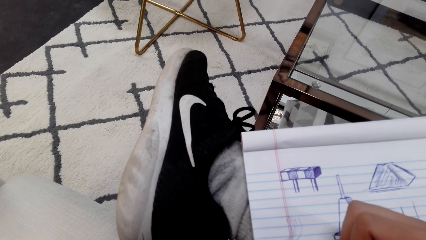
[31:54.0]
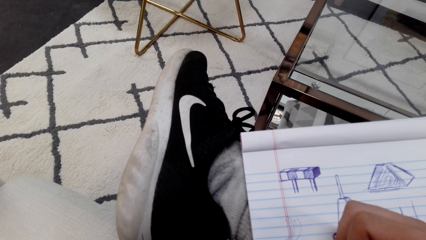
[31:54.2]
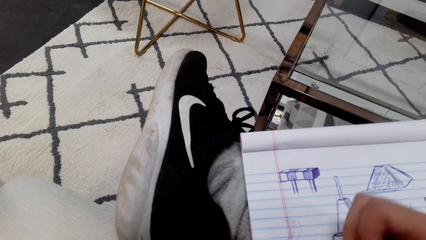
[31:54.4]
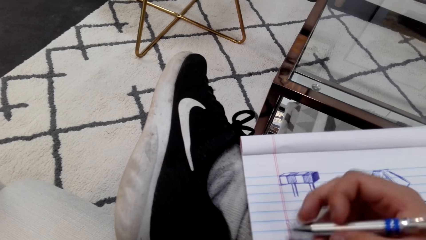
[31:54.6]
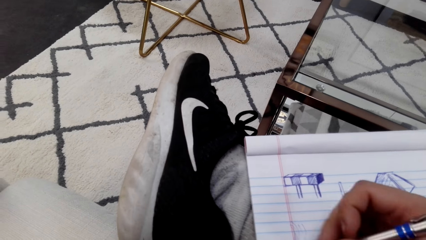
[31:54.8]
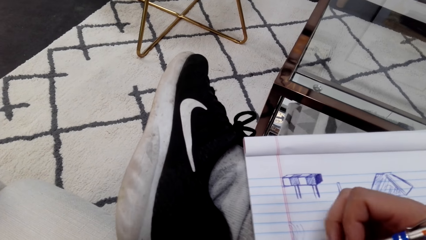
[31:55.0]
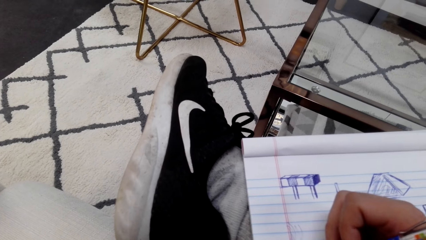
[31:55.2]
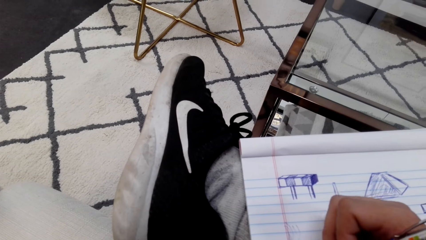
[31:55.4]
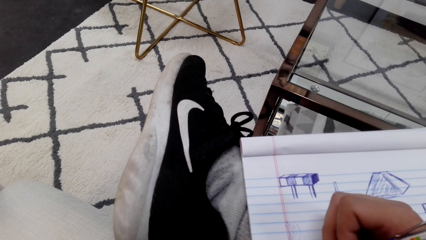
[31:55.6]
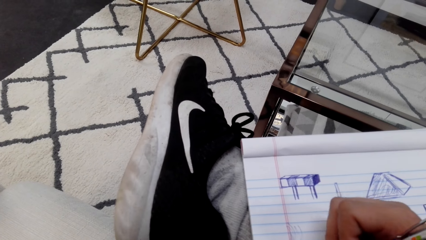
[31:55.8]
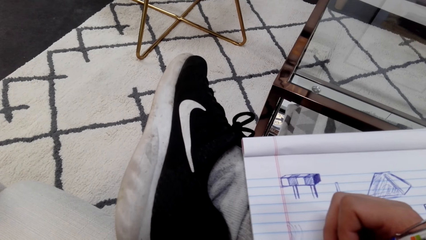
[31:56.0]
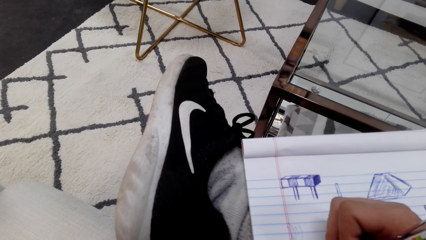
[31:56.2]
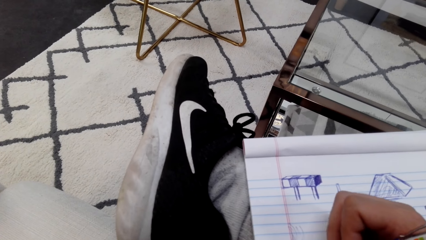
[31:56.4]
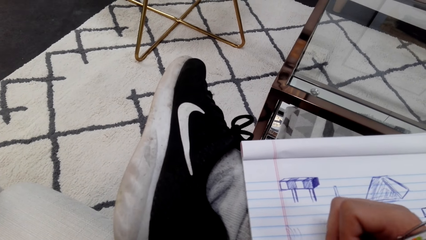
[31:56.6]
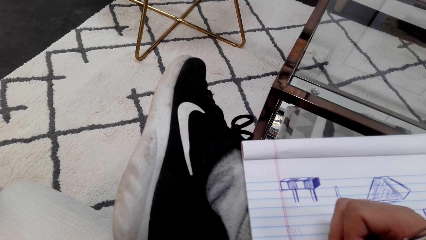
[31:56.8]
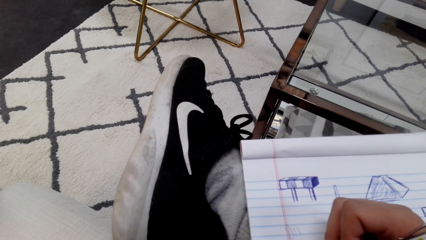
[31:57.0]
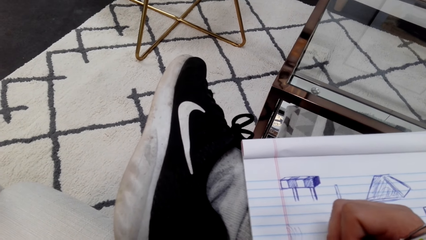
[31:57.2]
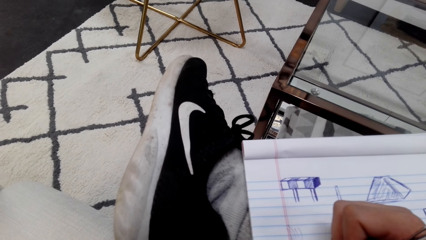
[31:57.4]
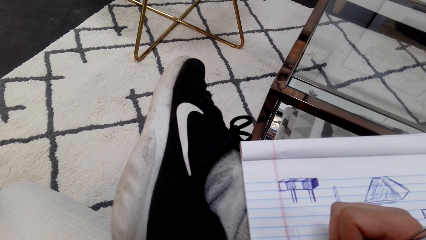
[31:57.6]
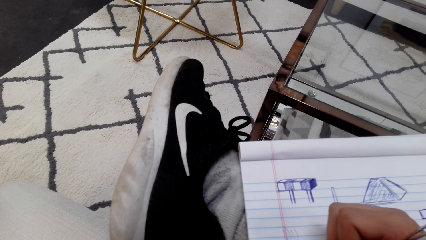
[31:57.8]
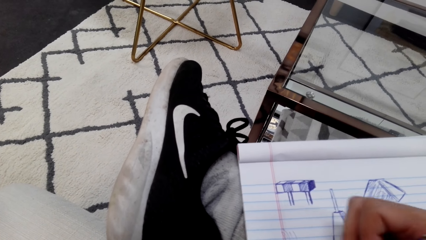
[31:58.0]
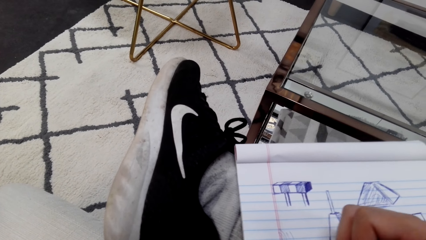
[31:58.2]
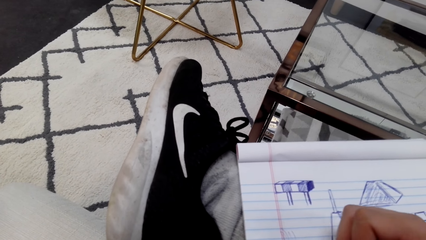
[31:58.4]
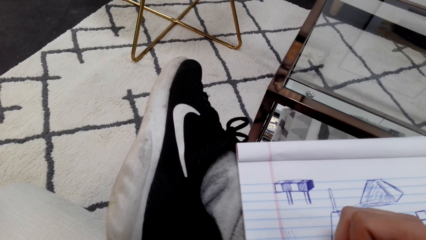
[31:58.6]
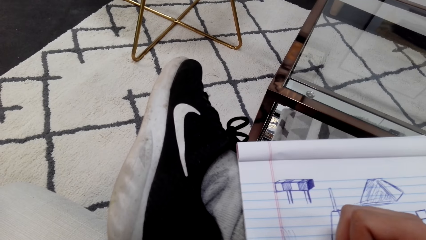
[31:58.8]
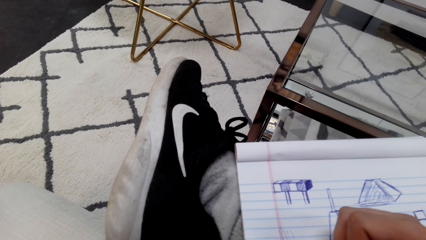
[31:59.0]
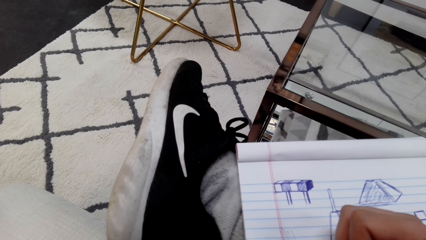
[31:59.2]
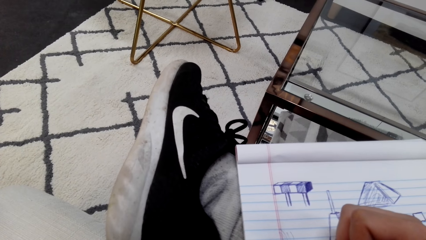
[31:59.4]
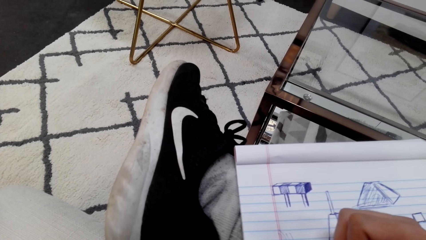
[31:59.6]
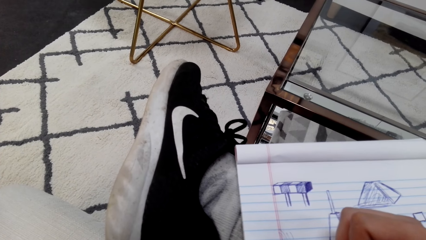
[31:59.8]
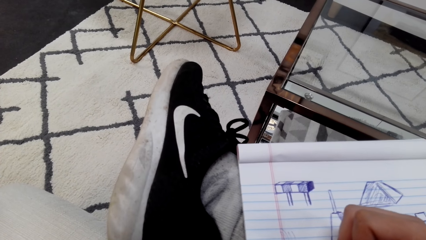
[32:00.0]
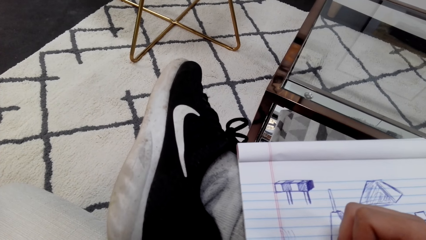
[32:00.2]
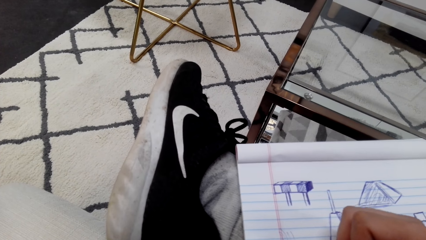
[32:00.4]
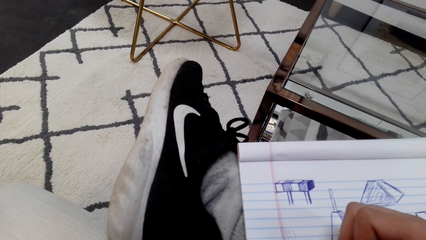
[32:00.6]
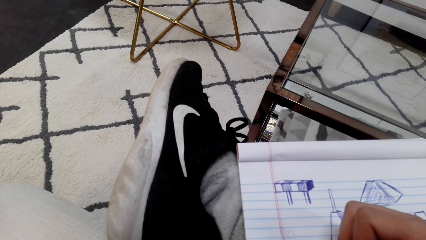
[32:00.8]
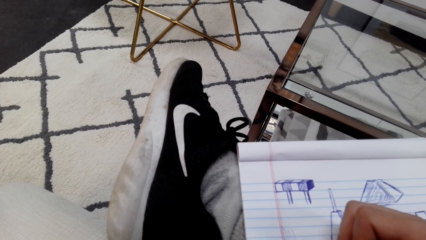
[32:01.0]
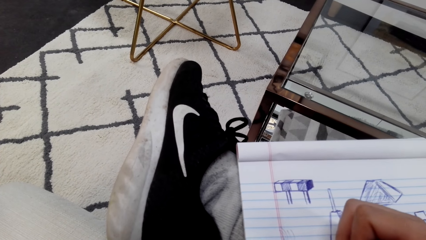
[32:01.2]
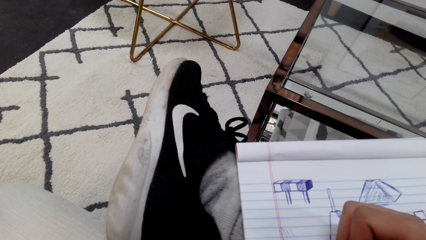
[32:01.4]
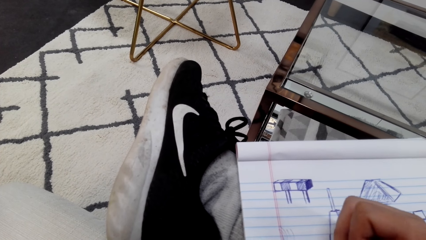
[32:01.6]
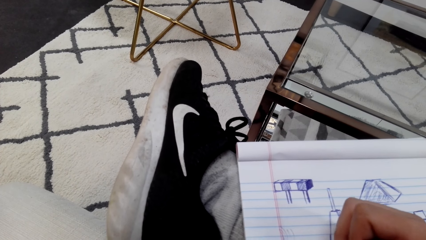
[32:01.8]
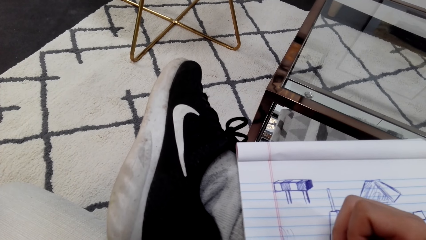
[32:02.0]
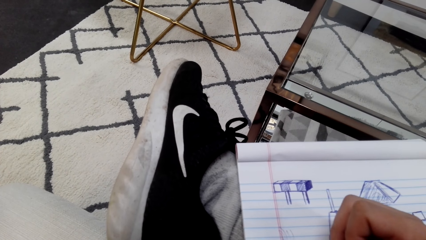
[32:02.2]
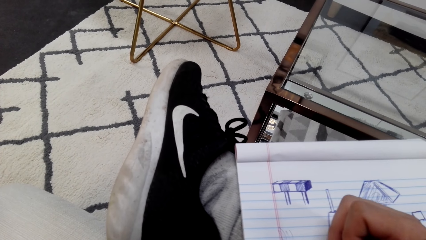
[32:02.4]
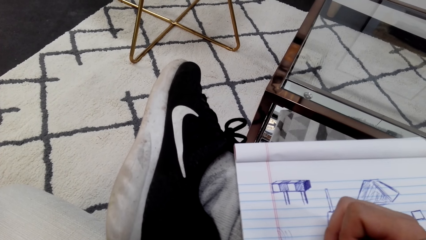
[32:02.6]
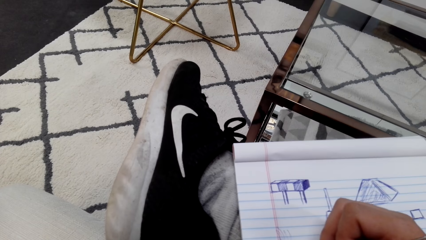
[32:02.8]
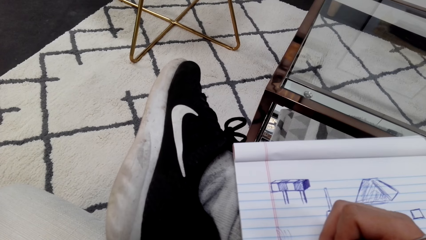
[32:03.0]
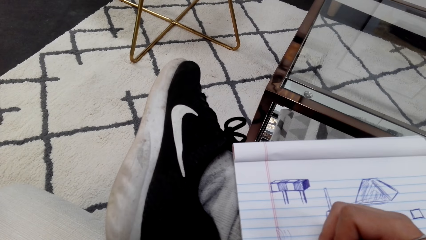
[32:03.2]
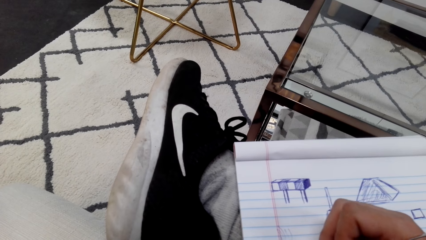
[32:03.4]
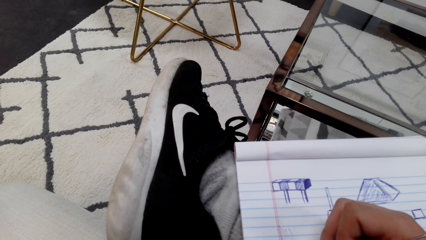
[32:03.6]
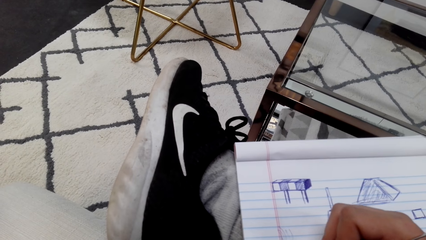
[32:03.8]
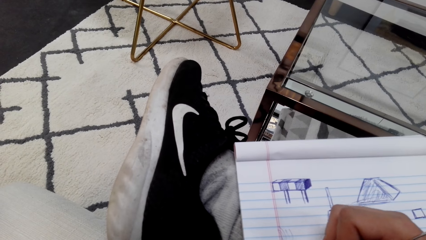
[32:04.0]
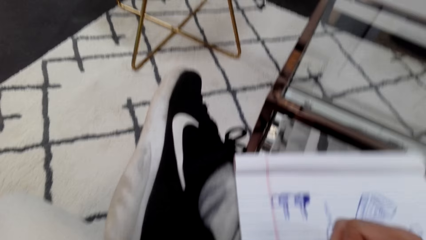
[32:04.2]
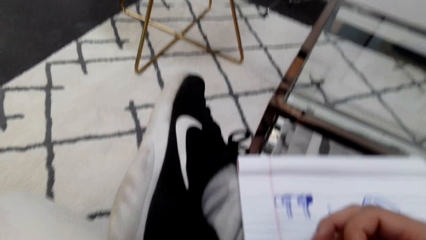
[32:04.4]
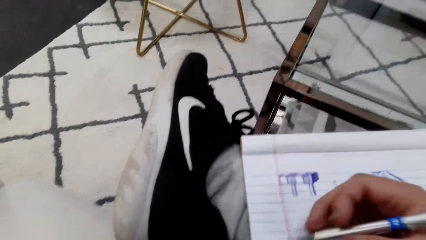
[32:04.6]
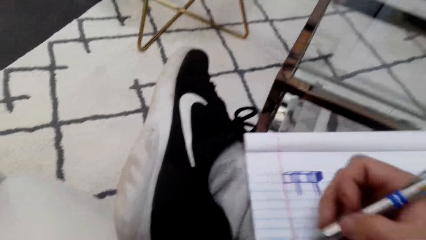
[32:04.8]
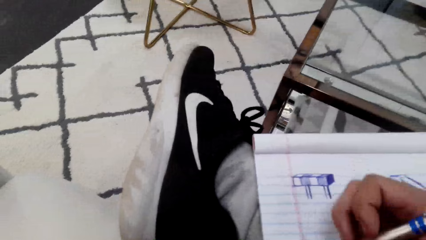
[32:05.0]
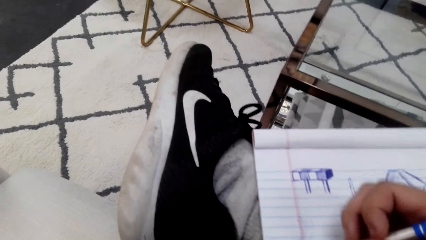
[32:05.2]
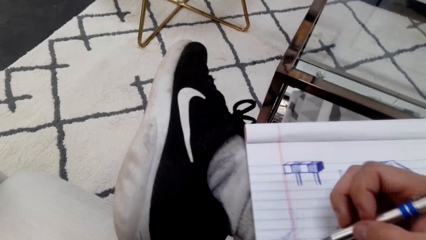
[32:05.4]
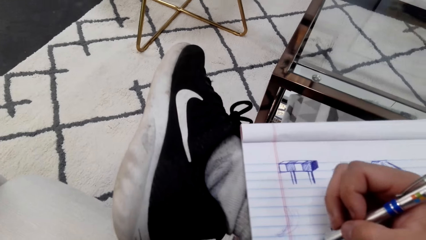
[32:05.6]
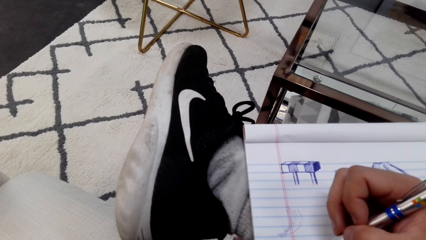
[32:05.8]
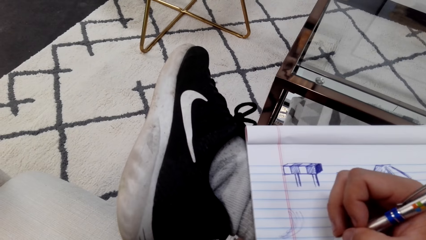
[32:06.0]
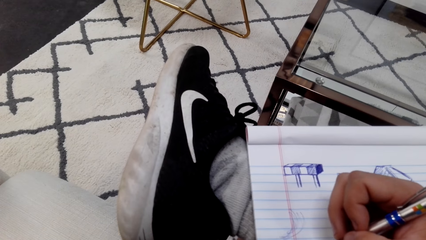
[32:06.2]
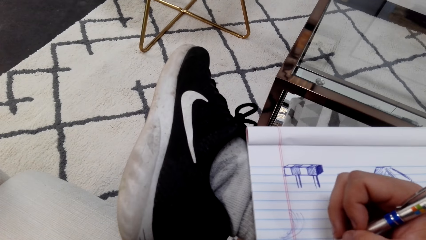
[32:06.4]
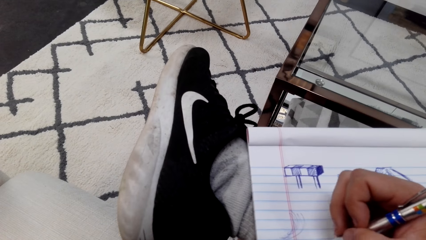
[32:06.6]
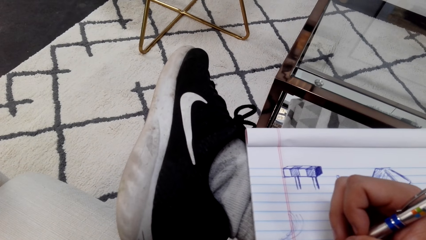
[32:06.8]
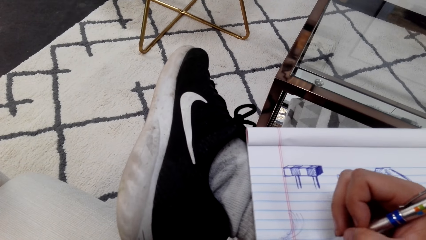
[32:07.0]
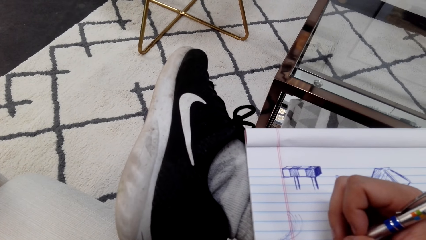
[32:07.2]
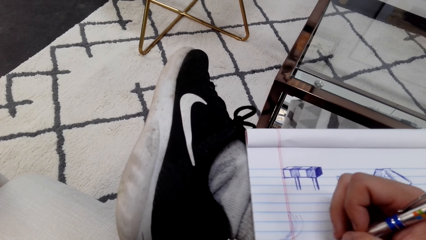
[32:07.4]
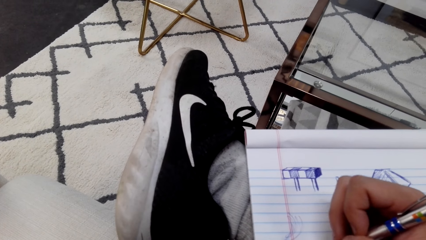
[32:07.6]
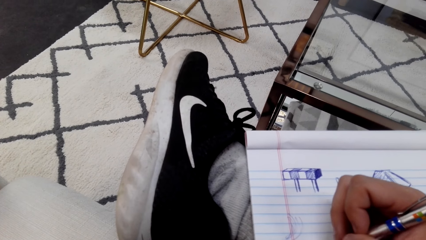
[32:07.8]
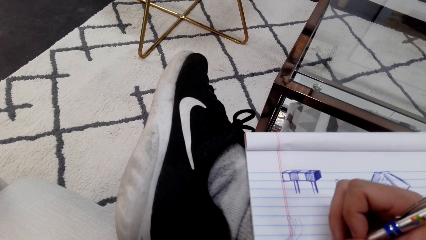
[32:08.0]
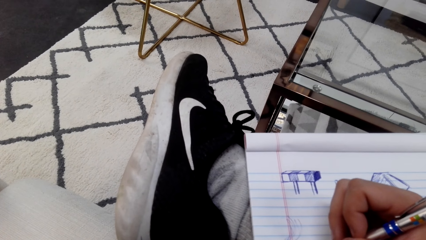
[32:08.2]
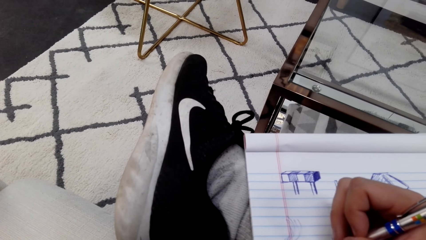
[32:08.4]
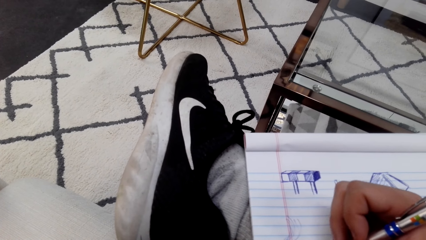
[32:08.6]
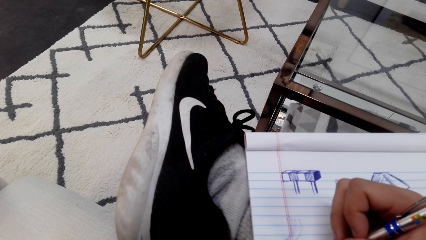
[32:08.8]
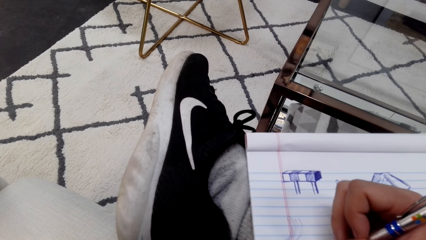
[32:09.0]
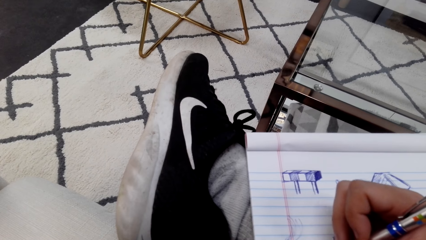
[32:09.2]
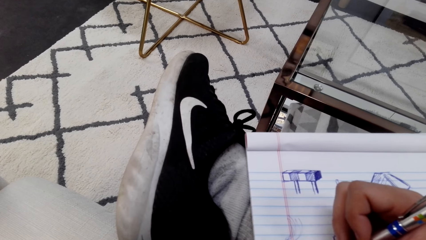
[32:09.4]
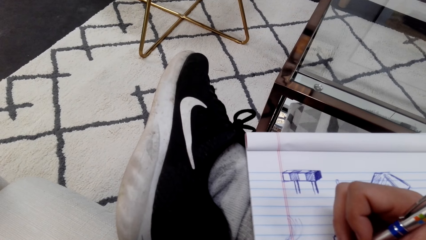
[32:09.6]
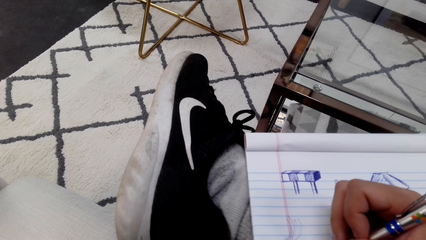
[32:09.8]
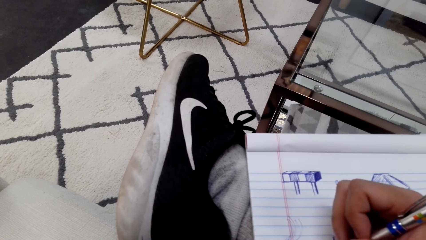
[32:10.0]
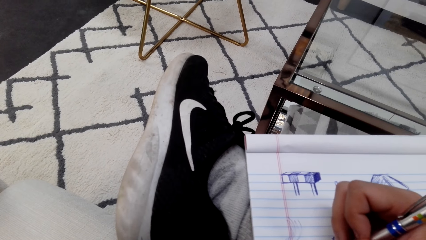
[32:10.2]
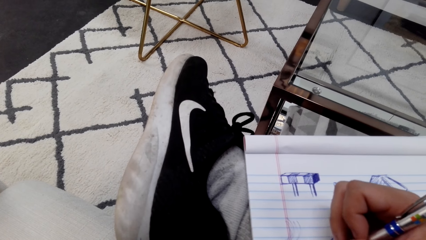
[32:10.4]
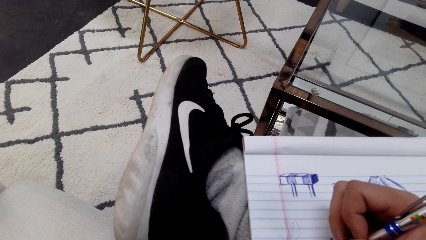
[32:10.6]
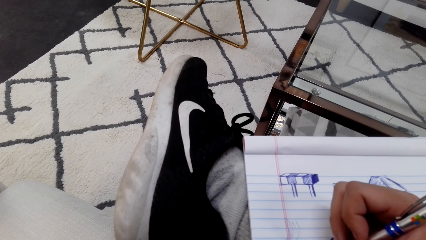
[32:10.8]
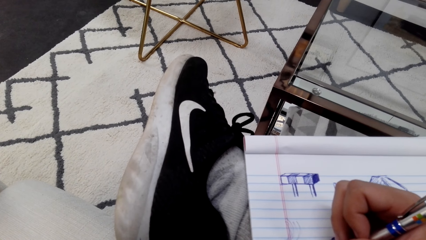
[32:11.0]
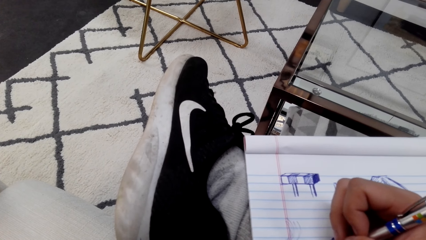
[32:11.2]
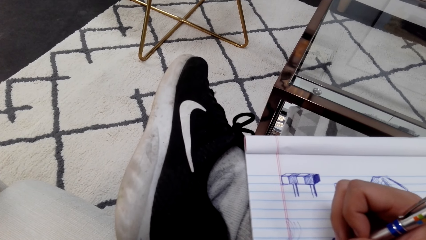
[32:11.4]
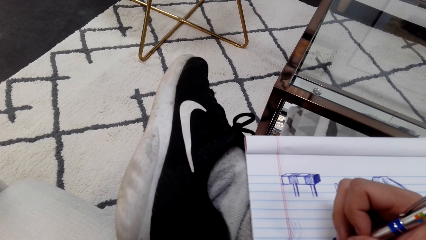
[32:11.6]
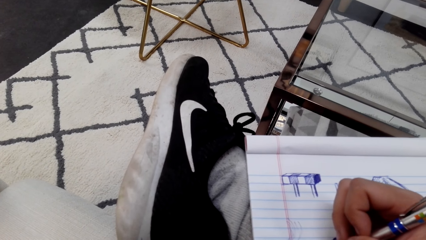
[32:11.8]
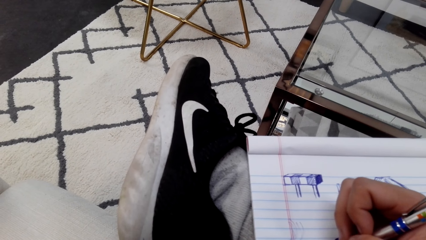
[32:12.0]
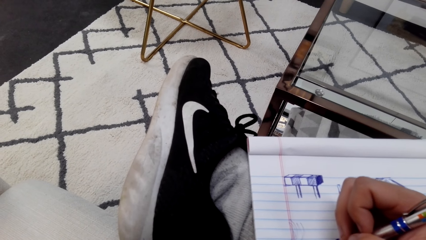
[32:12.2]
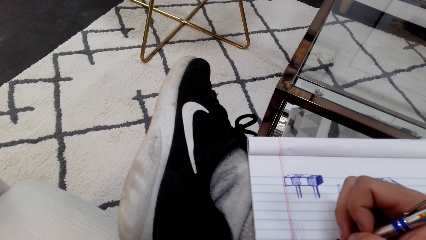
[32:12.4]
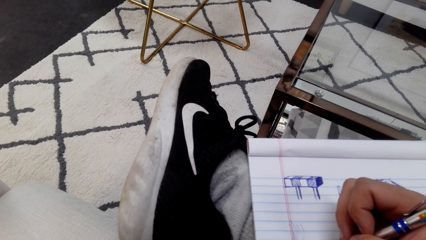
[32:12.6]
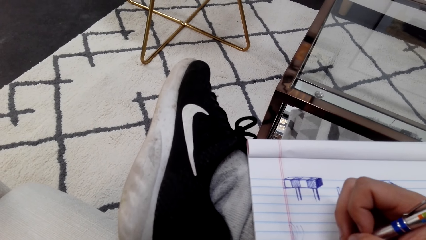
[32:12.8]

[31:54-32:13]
The camera wearer draws on a book with a pen. They draw on the book with the pen again.
